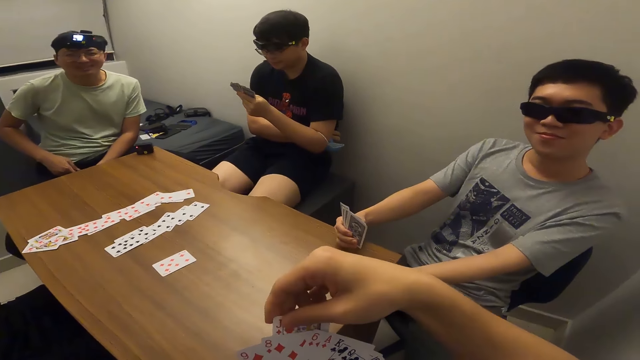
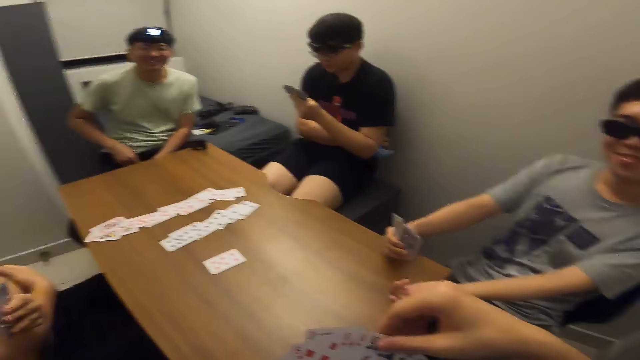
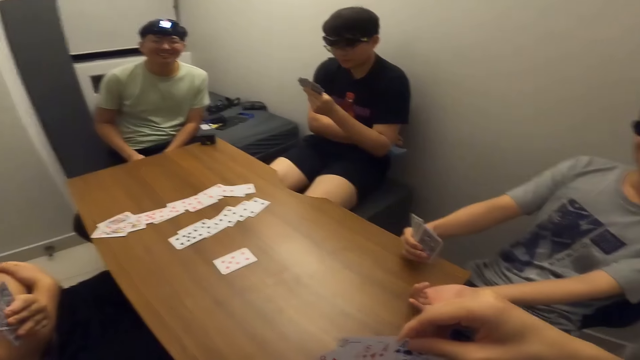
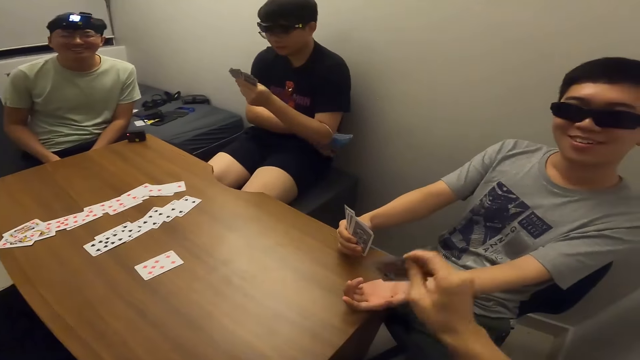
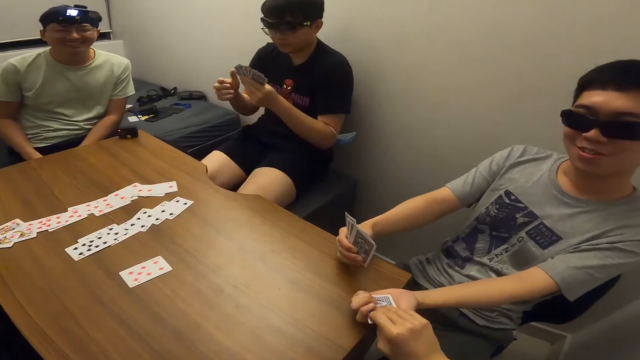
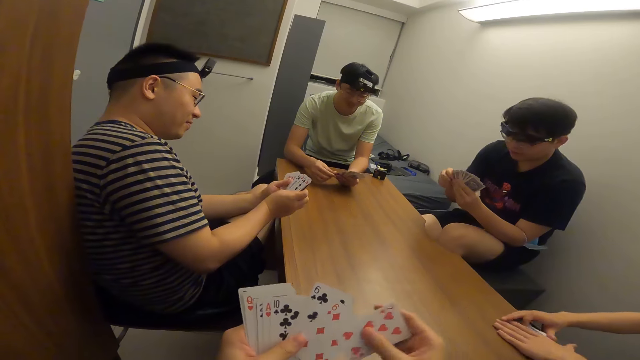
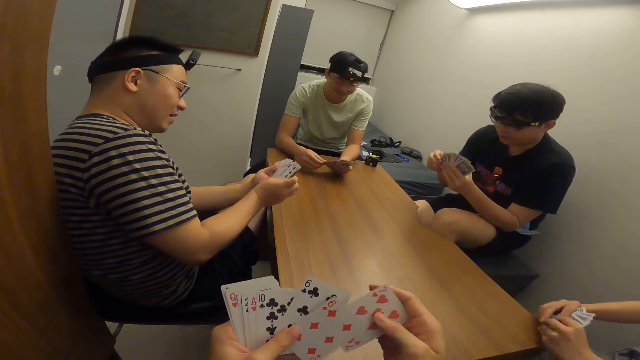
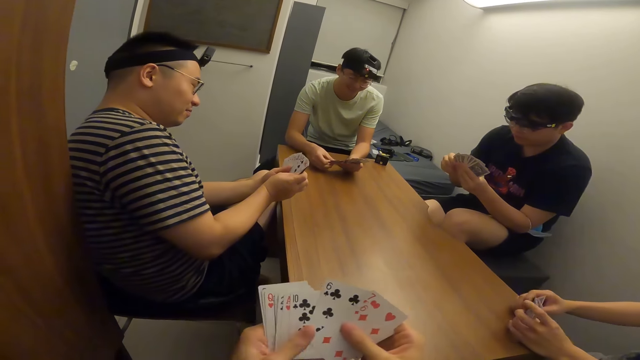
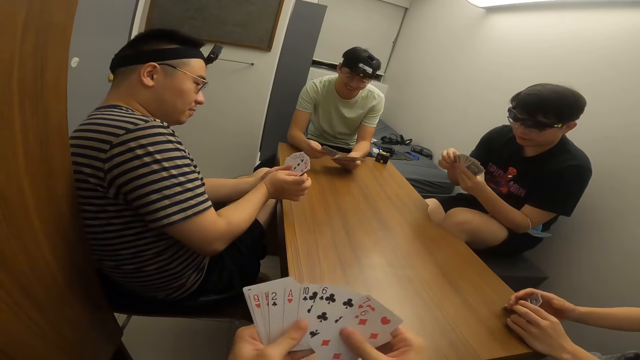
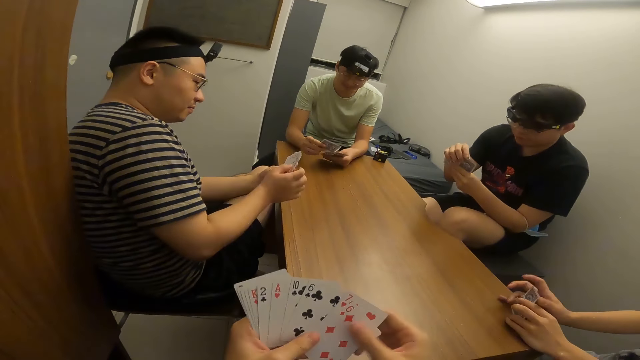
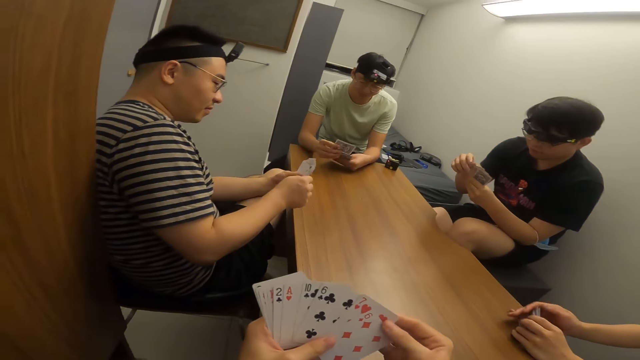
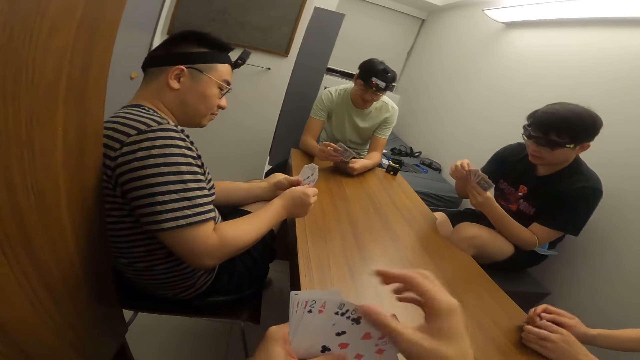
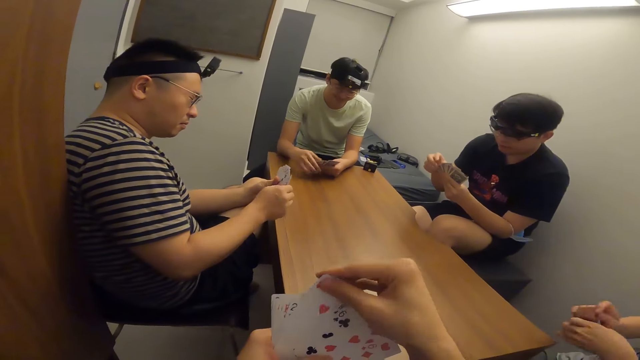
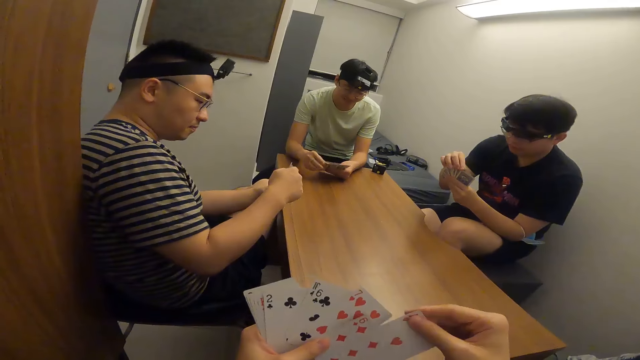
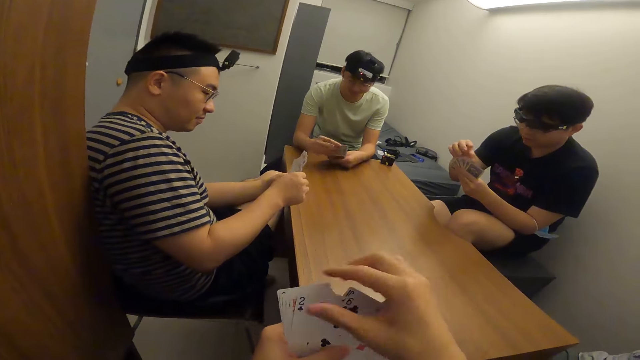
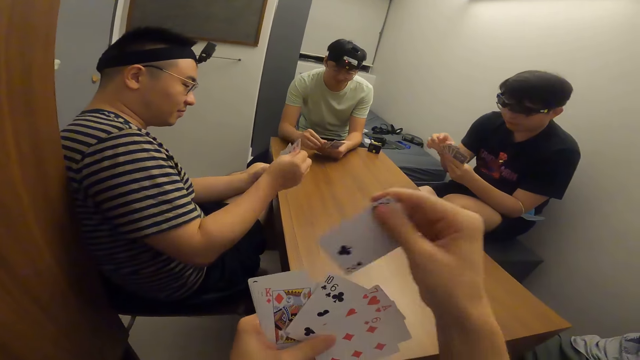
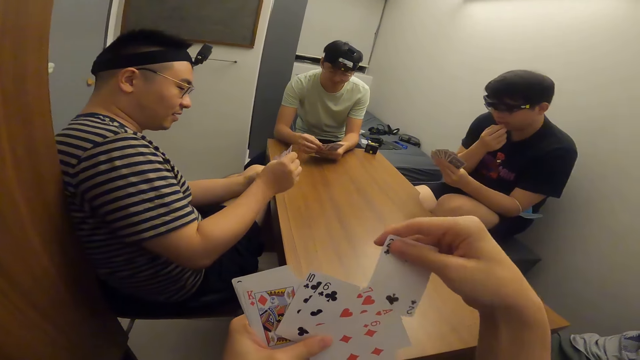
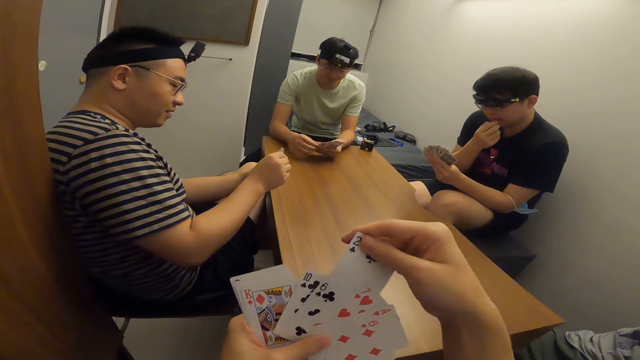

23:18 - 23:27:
The camera wearer passes a card to a man with his right hand. He shuffles his cards.

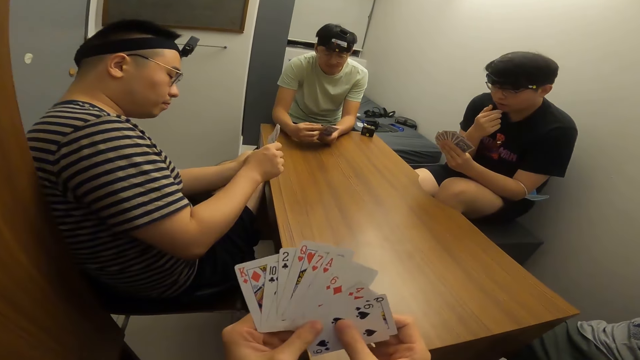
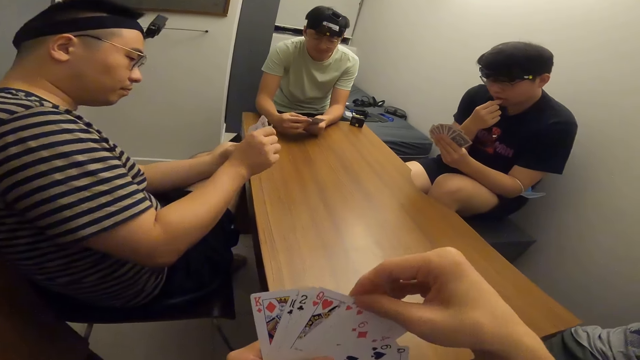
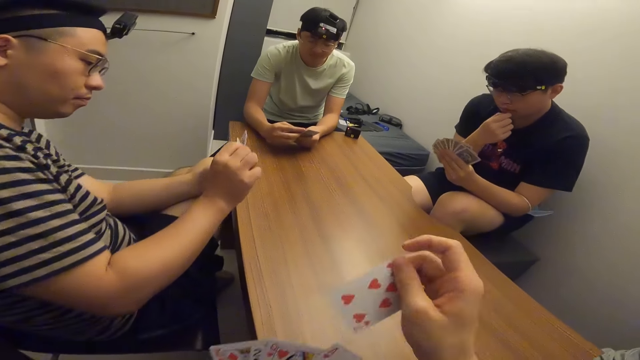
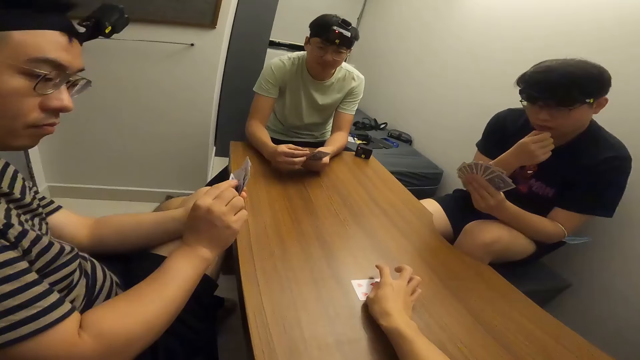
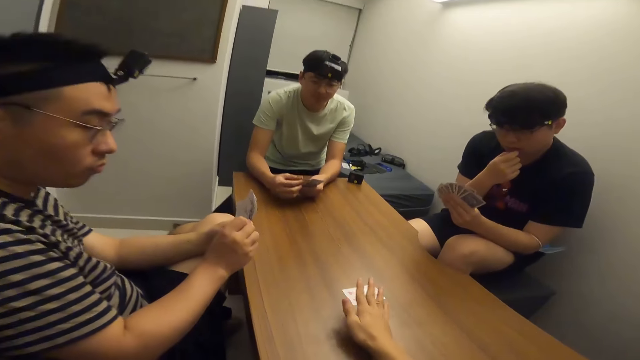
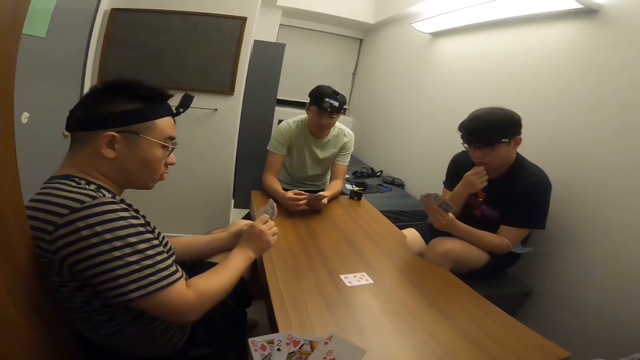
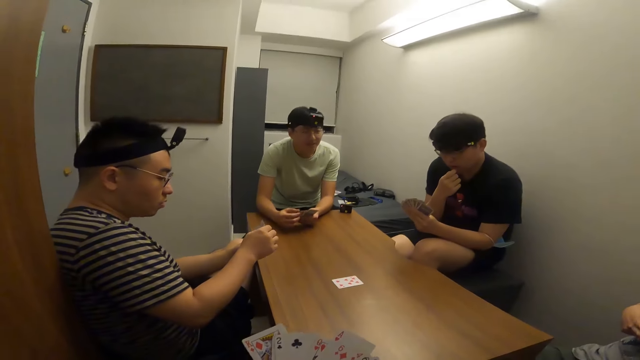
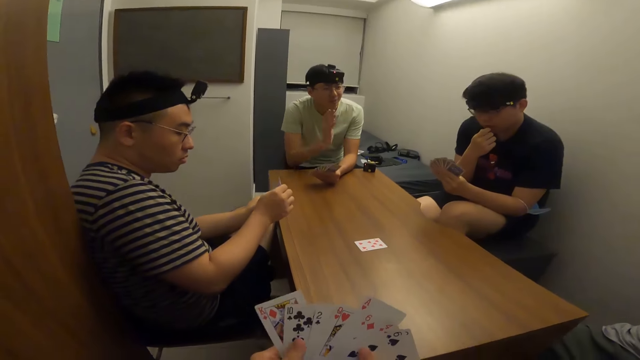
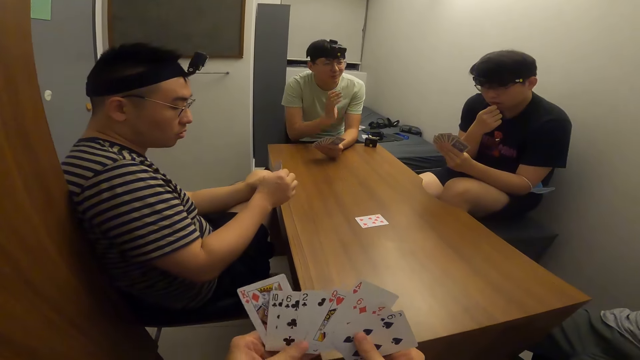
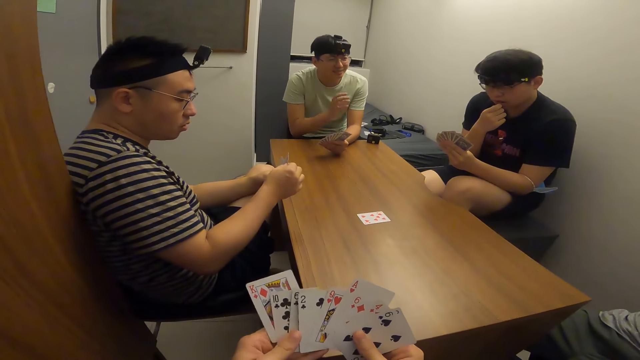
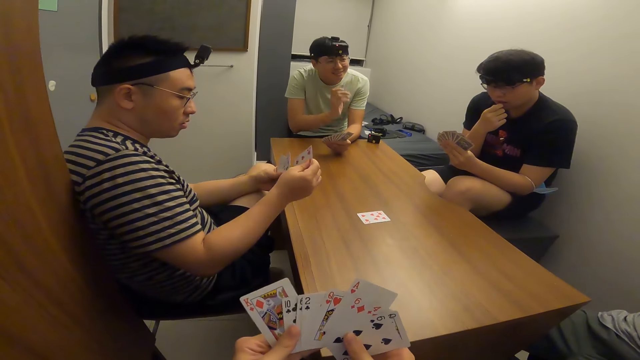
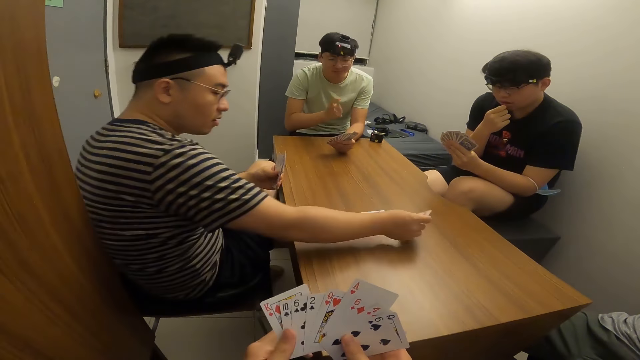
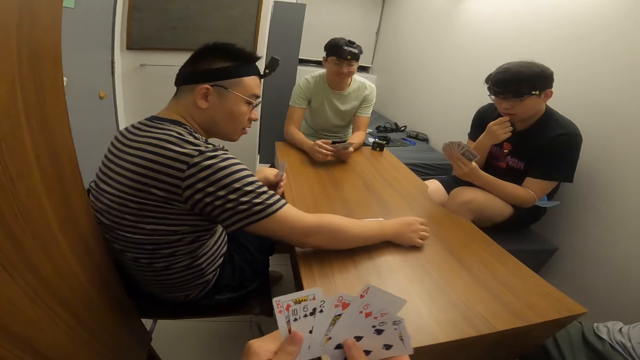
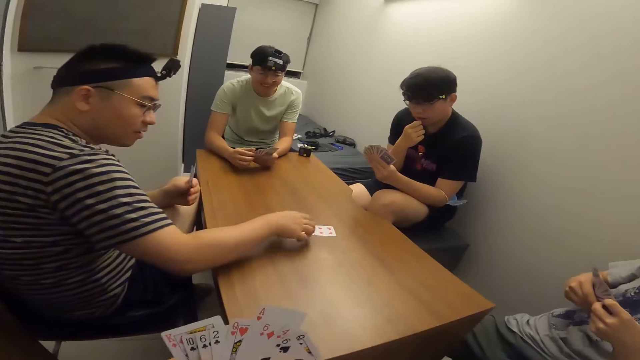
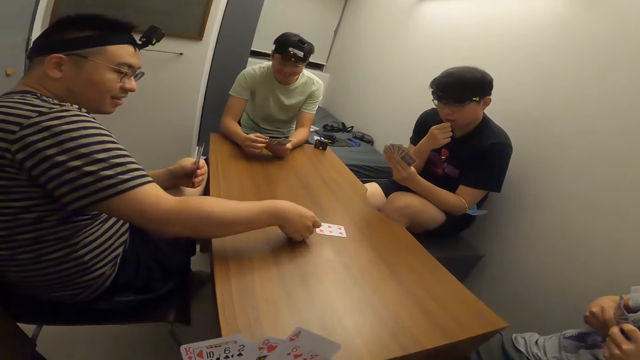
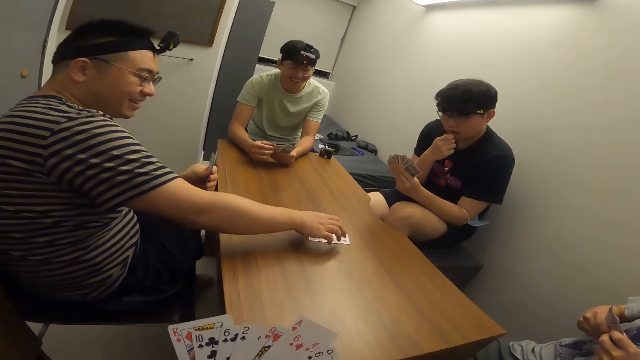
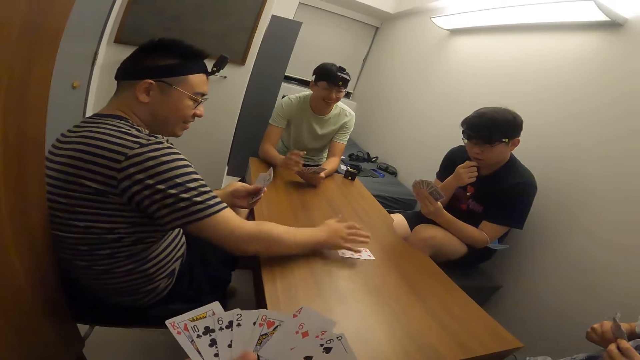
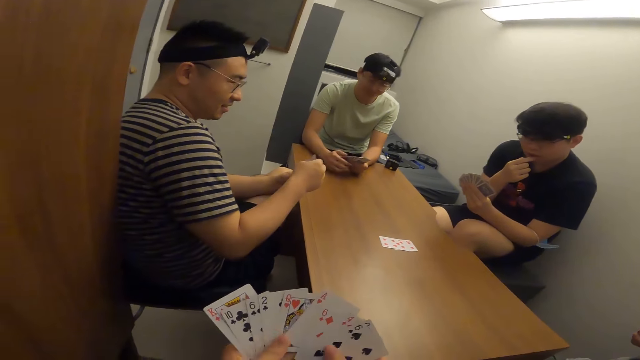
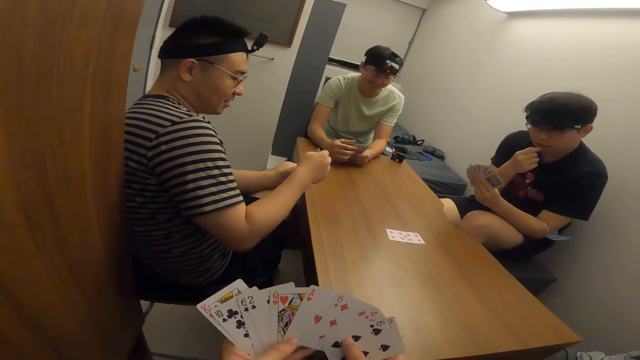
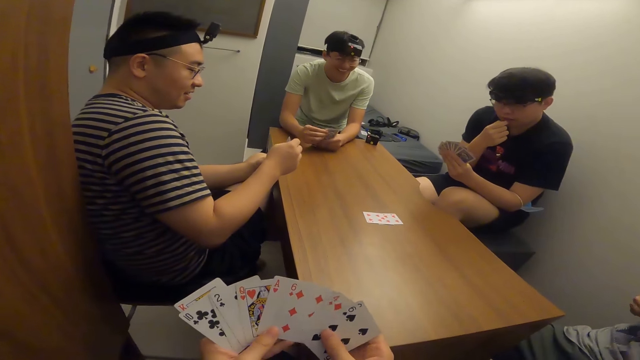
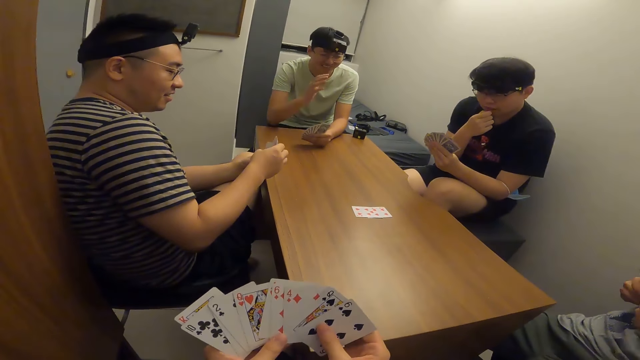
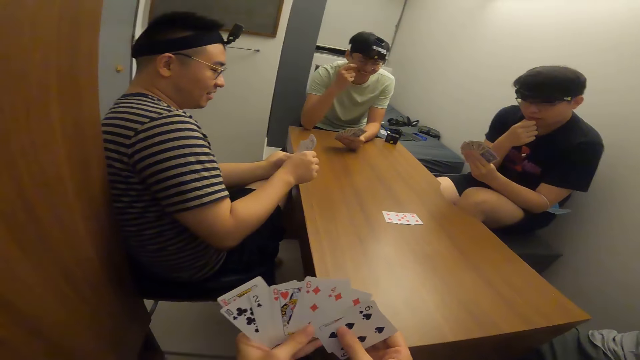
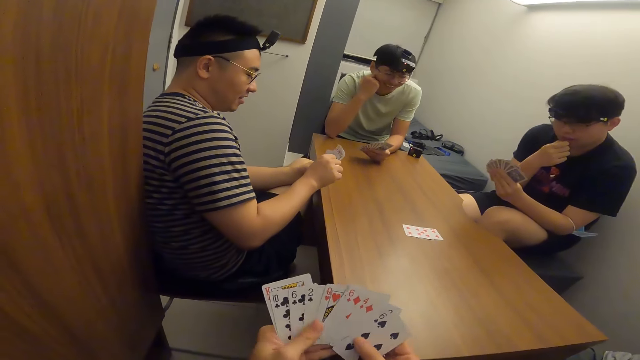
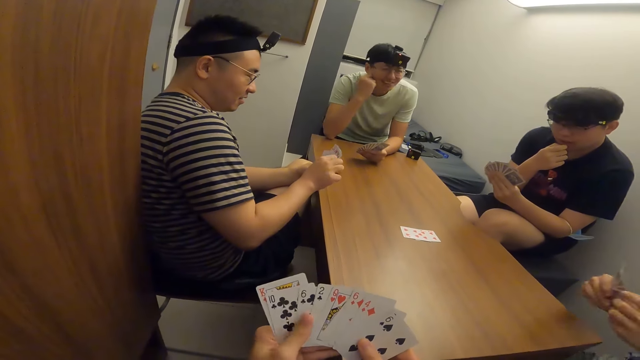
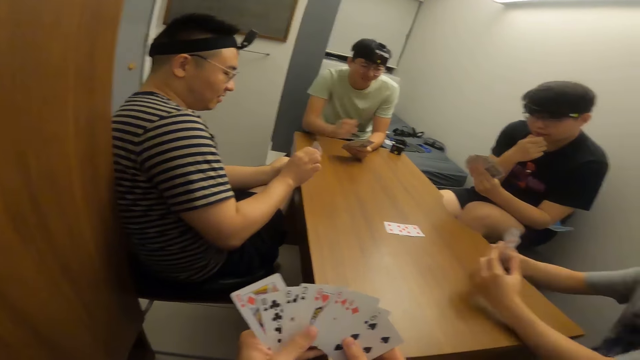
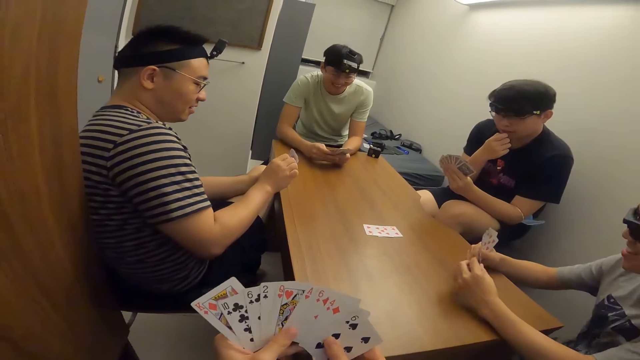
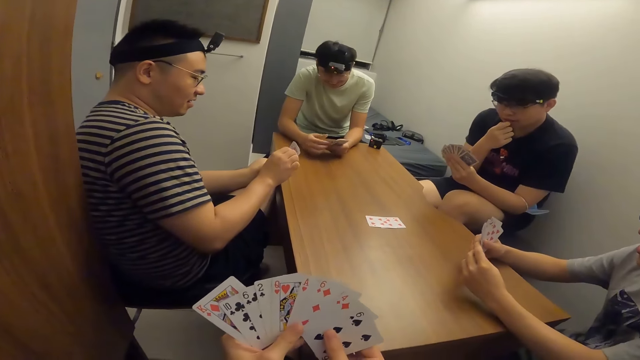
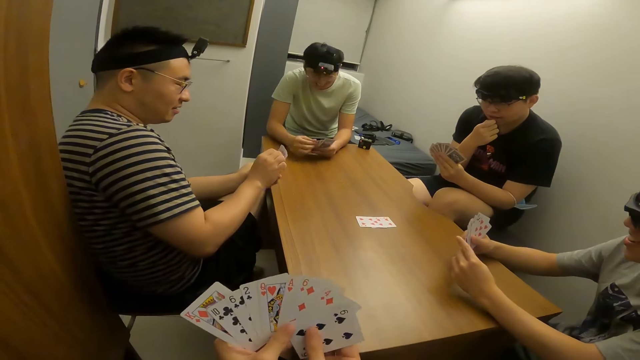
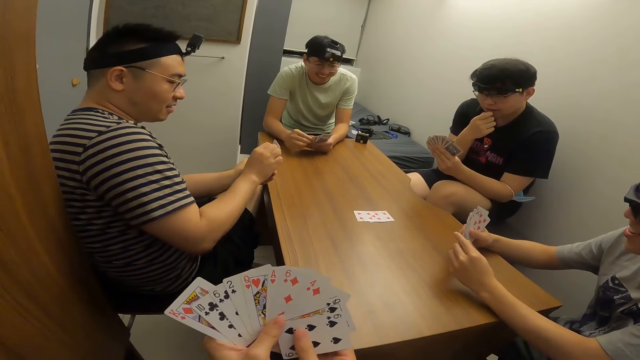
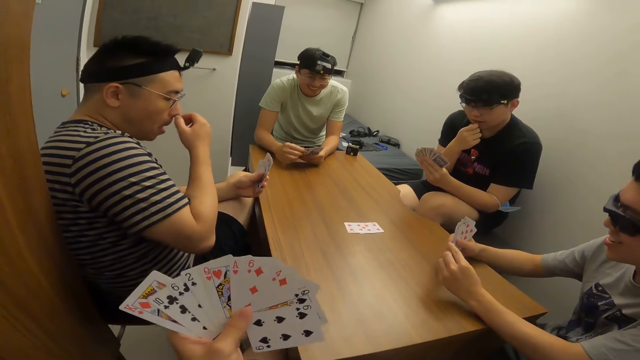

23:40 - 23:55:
The camera wearer places a card on the table with his right hand. He shuffles his cards. A man places a card on the table with his right hand. The camera wearer shuffles his cards.
